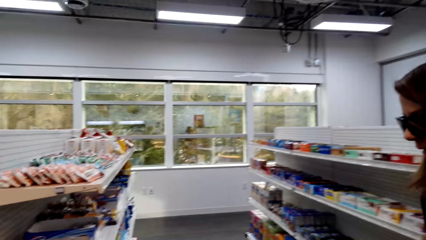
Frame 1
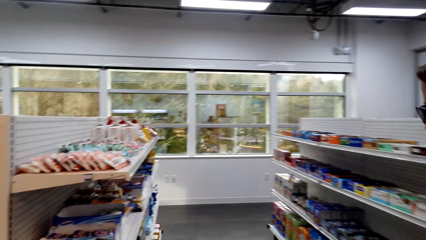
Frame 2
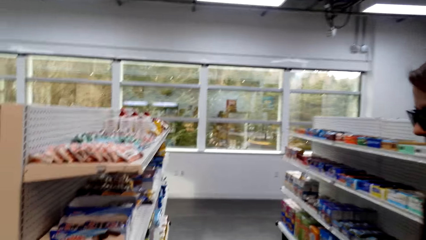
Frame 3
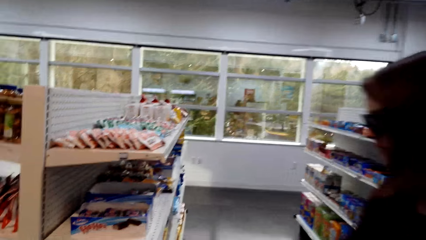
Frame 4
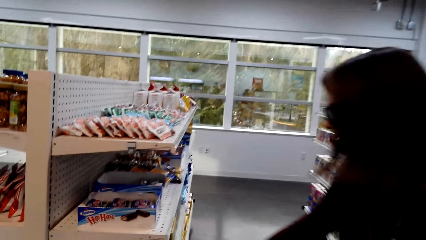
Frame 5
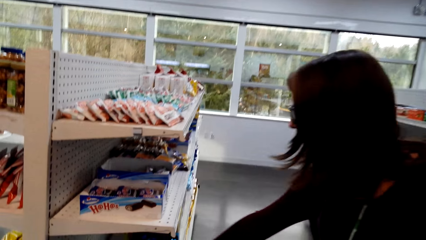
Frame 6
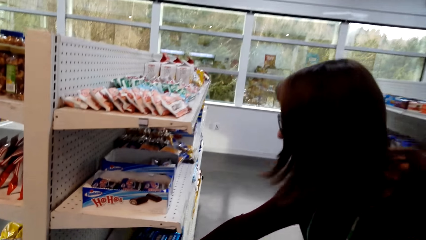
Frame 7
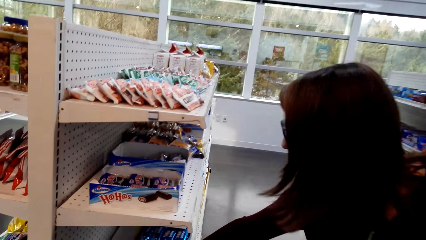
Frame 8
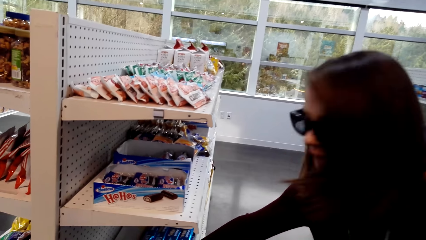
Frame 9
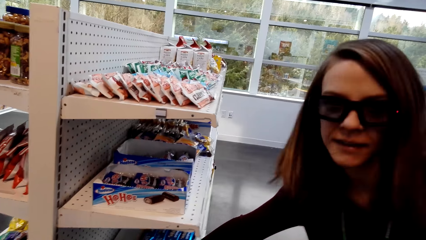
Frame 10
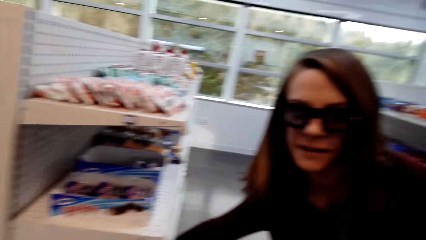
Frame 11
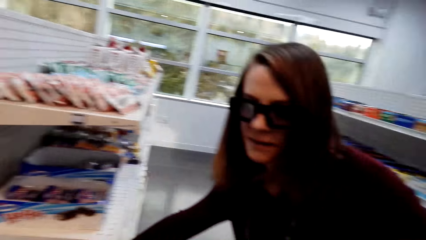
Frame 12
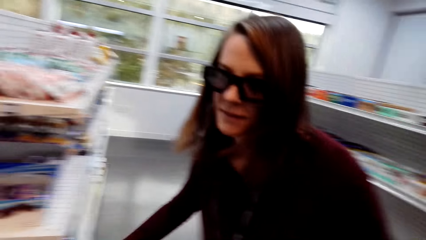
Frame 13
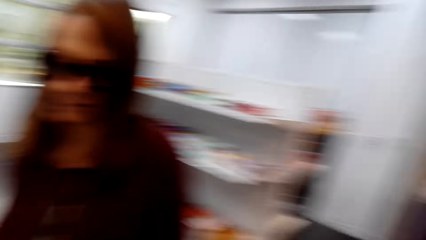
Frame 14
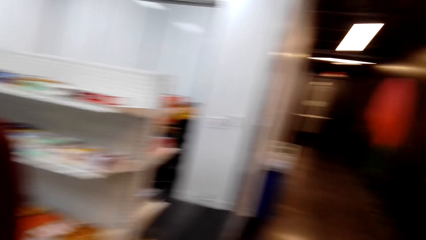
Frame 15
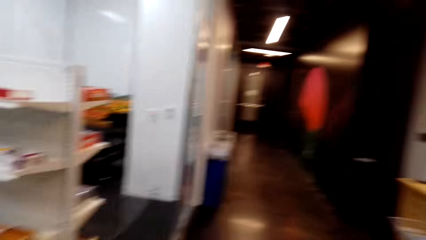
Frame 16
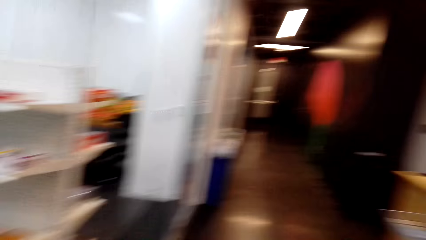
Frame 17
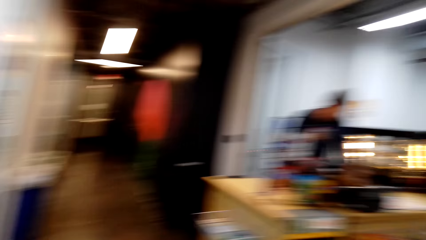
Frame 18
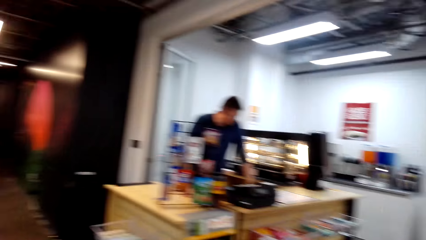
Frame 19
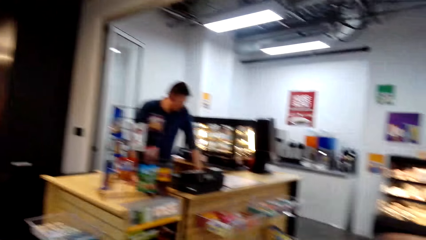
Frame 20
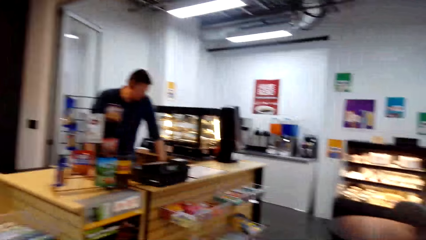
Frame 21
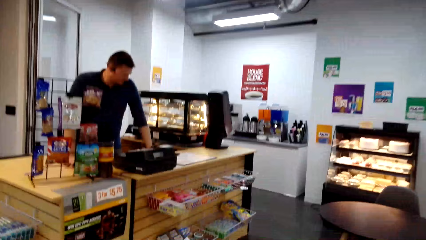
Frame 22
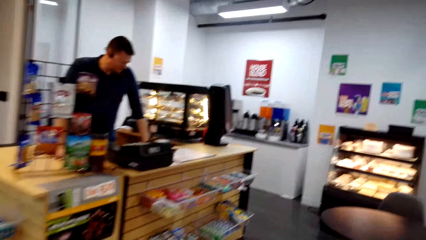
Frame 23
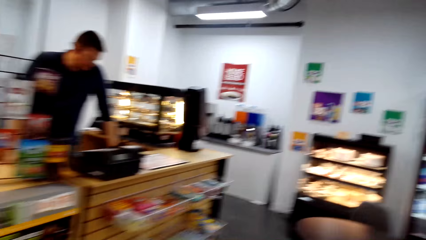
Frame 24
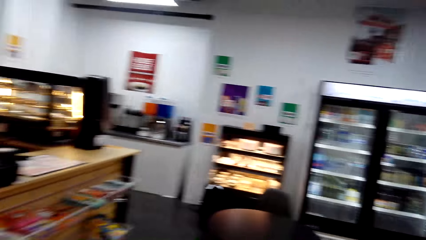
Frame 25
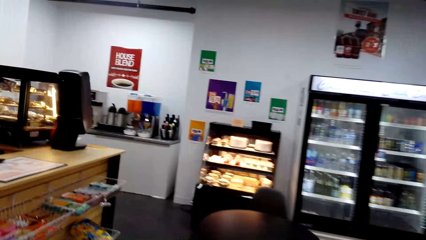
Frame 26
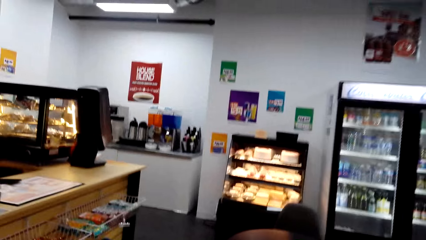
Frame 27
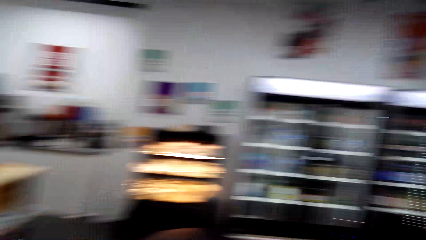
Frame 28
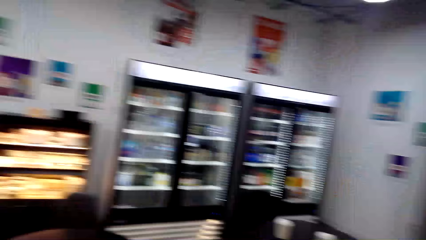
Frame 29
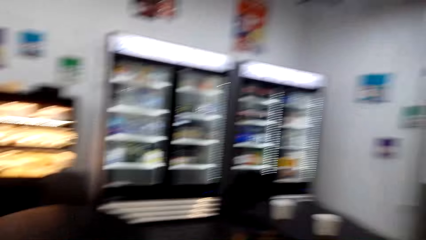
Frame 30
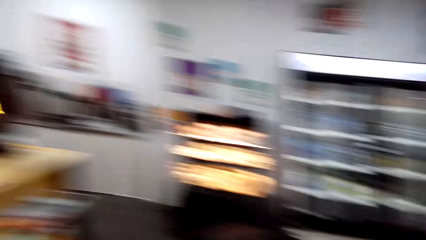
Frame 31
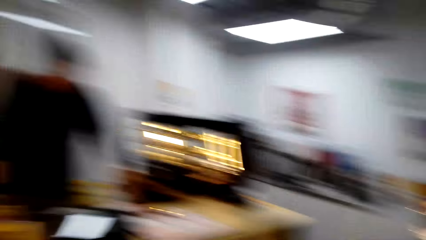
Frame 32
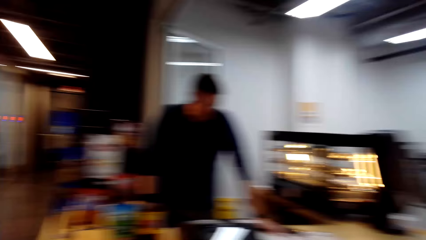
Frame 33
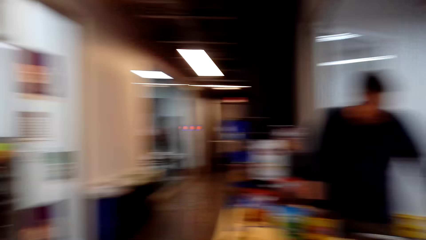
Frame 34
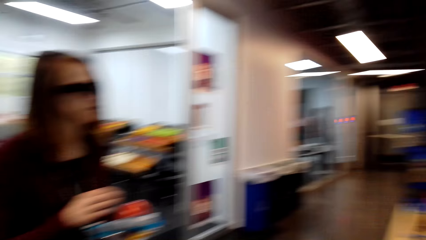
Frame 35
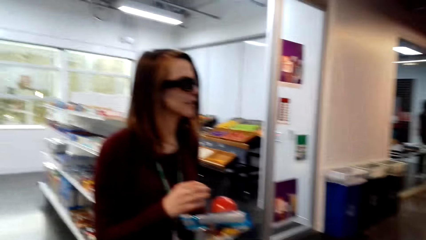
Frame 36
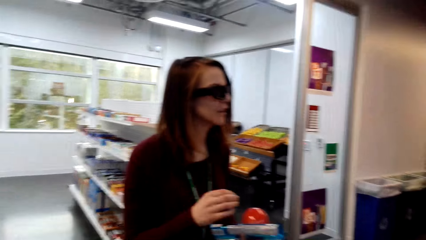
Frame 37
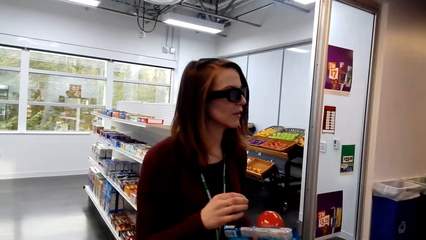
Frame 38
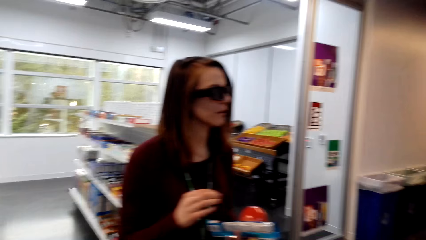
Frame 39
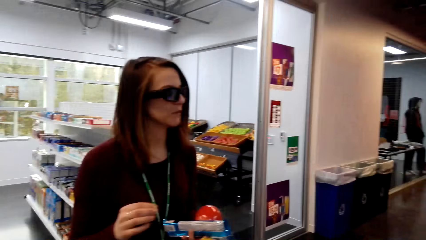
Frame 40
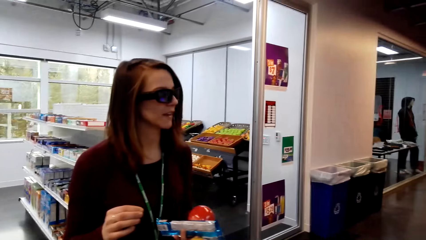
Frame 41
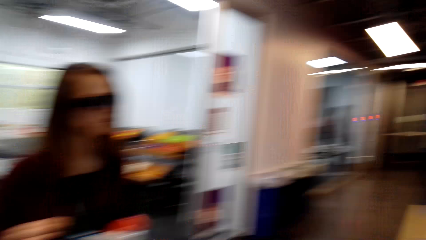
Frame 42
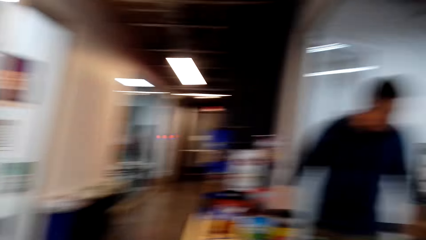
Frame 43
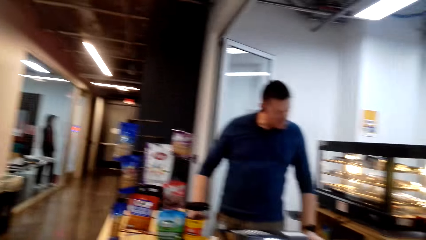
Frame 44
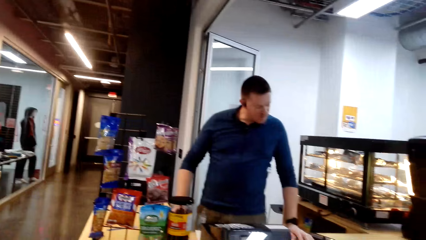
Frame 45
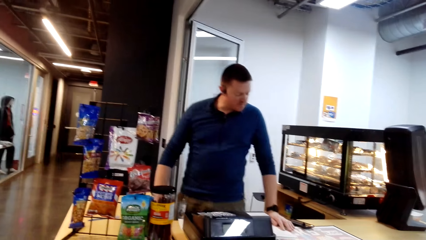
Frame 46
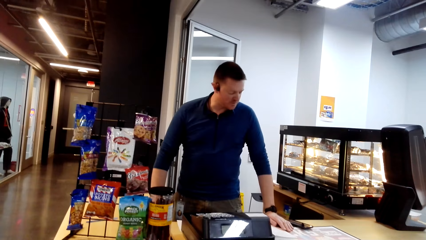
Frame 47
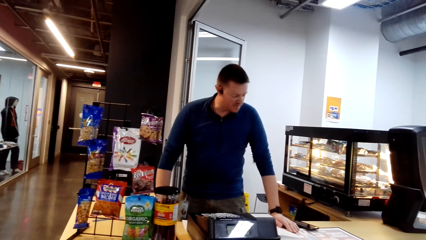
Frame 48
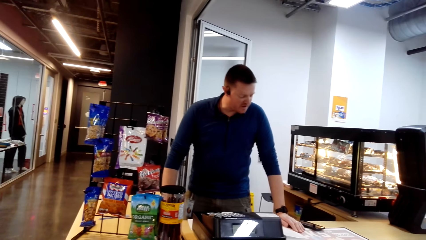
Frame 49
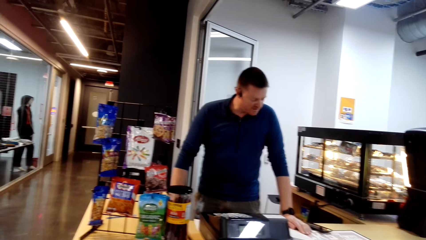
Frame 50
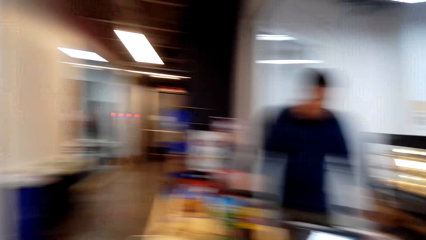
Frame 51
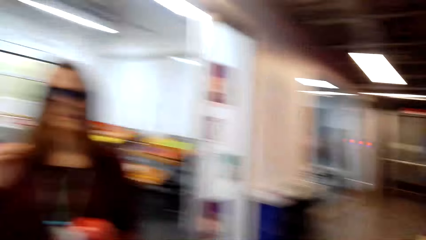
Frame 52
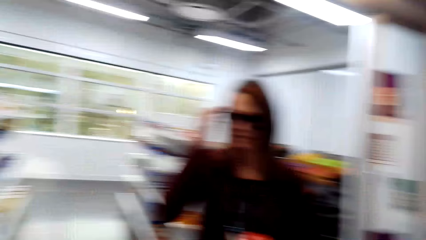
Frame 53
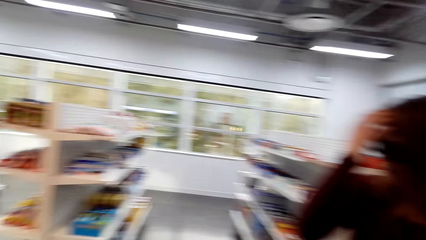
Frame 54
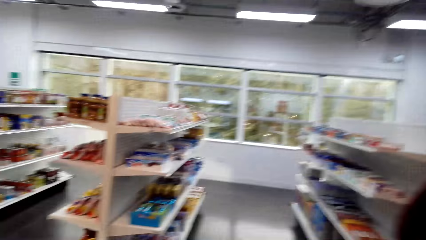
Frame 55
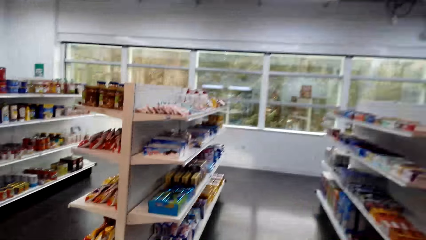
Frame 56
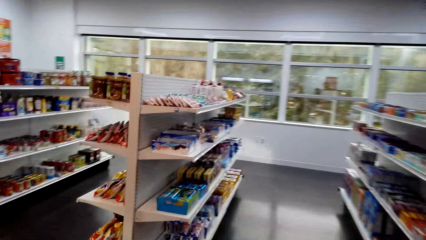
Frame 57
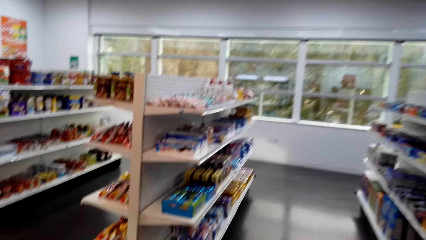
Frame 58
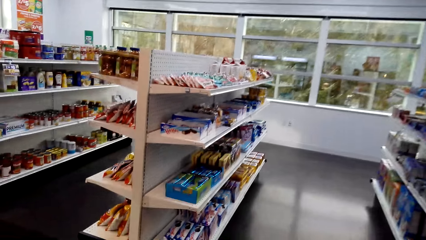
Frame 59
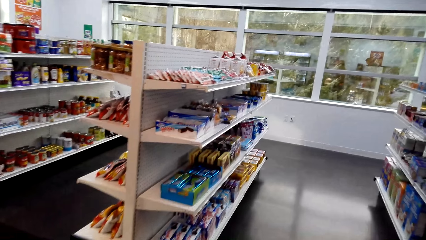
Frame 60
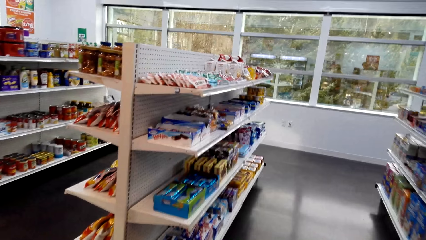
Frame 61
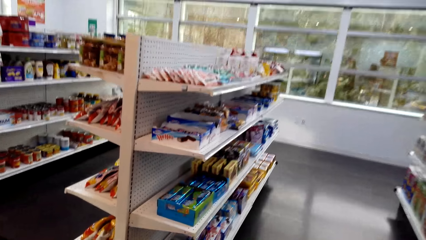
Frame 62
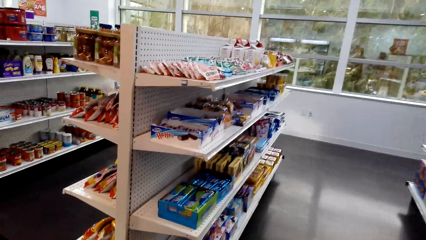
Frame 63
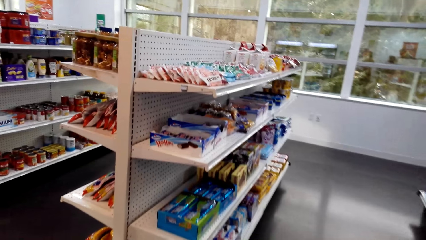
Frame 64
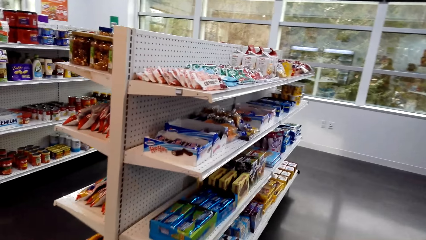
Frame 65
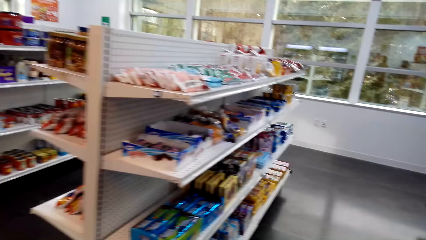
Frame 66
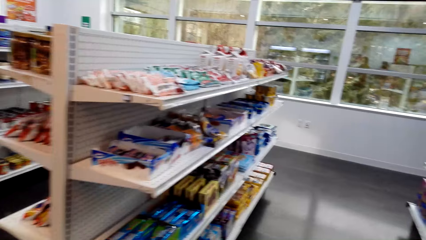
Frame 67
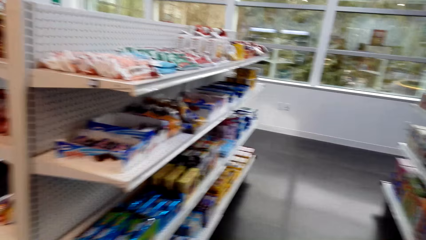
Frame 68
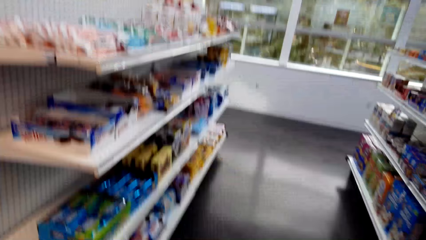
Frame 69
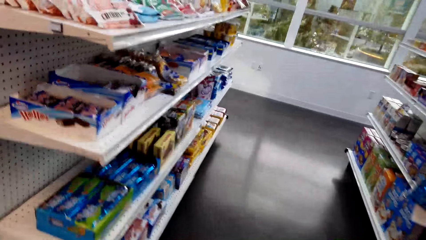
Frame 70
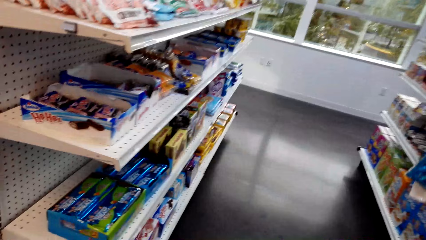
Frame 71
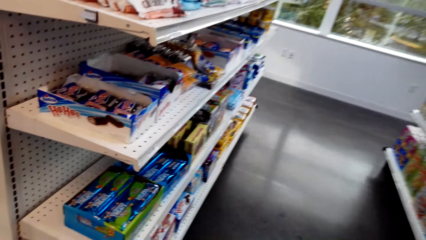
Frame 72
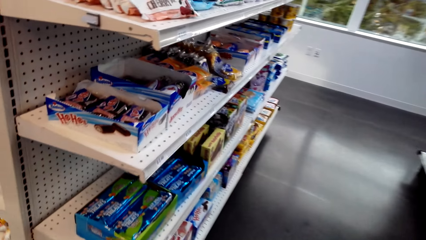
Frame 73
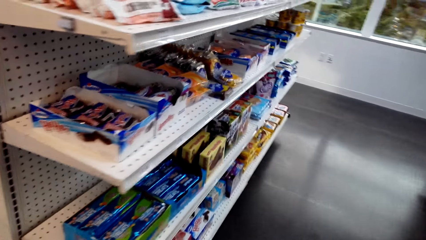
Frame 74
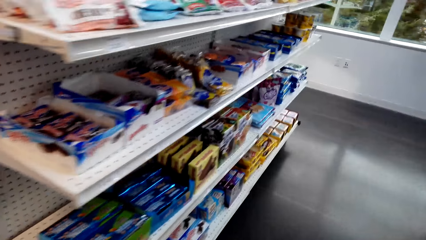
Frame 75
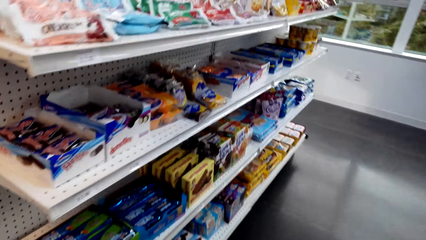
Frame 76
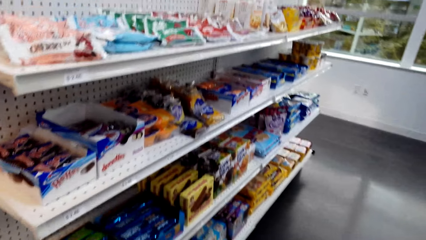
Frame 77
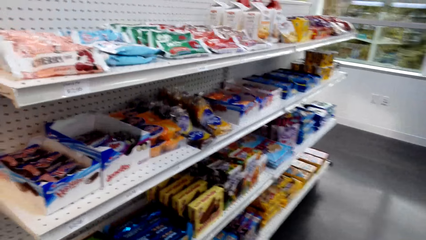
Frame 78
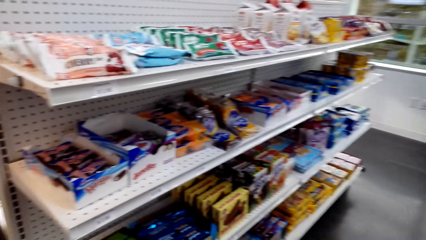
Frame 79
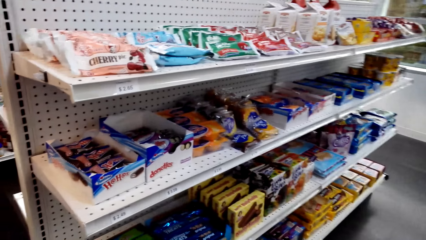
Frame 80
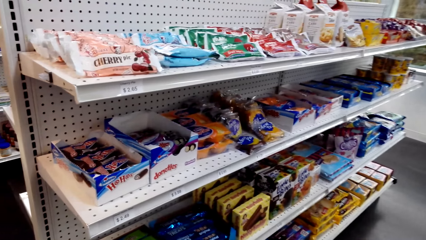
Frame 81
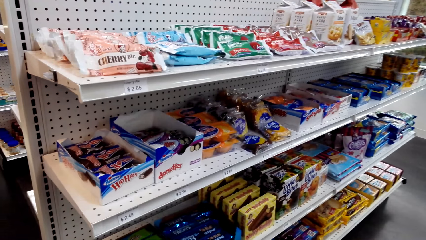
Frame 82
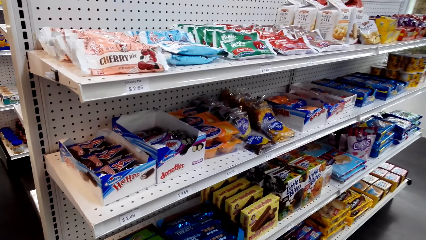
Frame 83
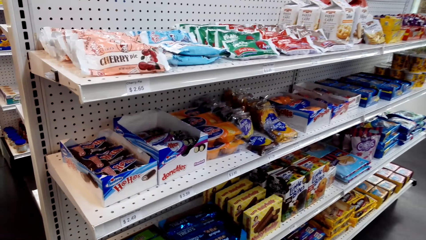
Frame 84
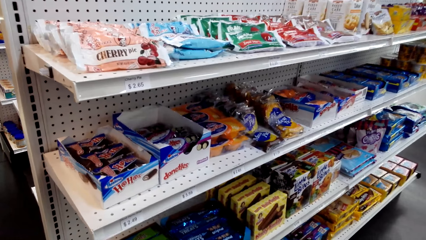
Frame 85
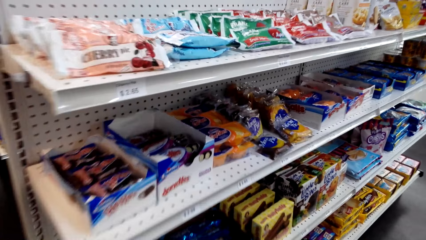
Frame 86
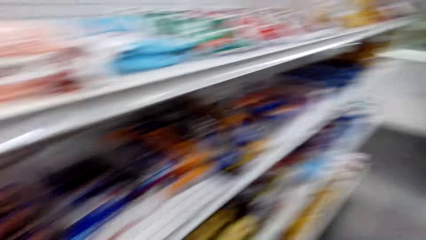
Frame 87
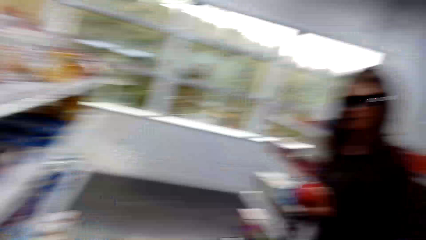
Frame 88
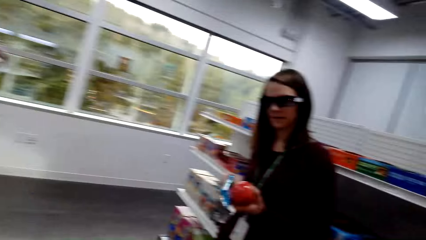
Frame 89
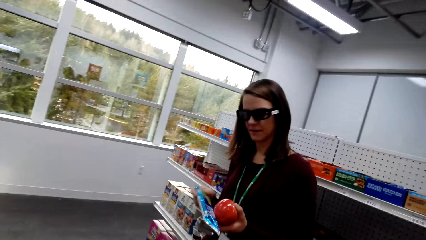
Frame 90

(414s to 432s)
A person picks something from the shelf. A man in the counter converses to both the person and the camera wearer. The camera wearer converses with the person. A woman returns a snack to the shelf.
